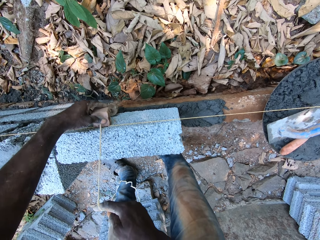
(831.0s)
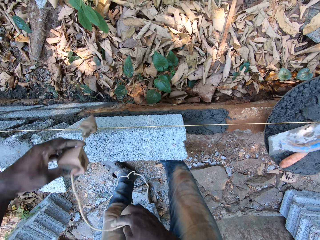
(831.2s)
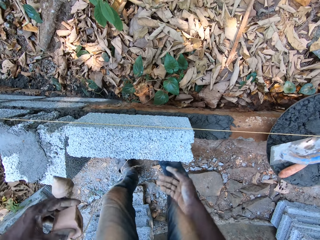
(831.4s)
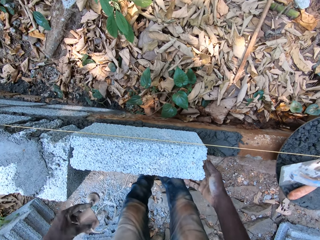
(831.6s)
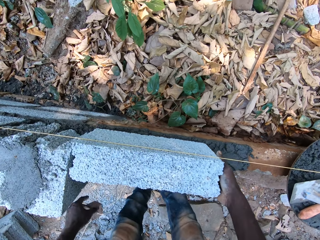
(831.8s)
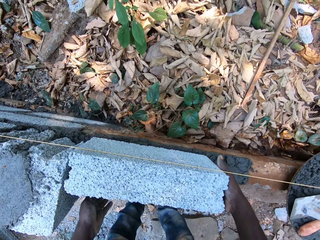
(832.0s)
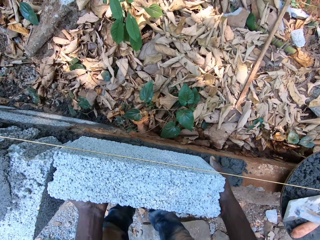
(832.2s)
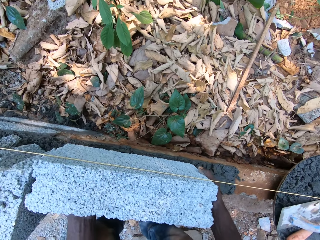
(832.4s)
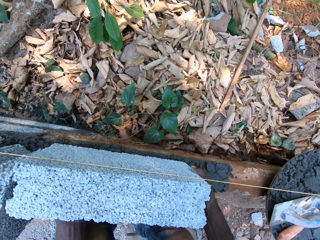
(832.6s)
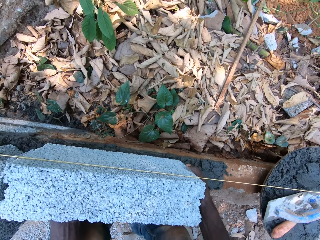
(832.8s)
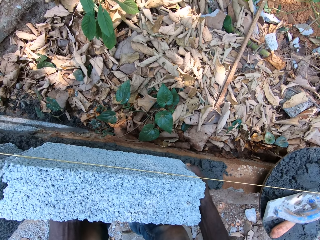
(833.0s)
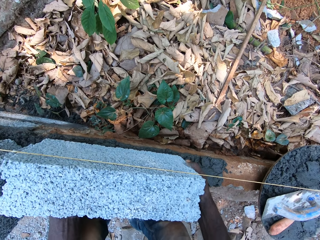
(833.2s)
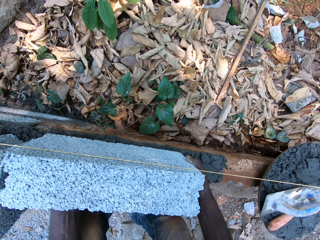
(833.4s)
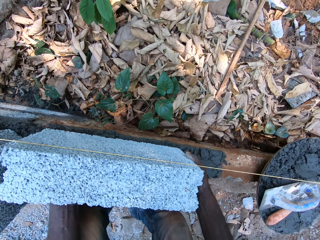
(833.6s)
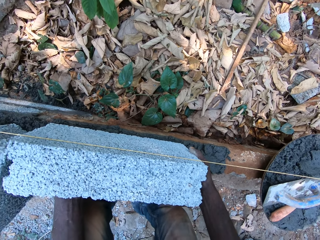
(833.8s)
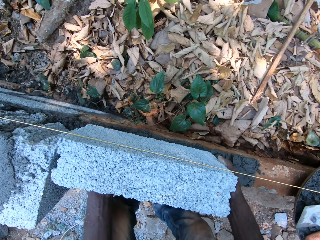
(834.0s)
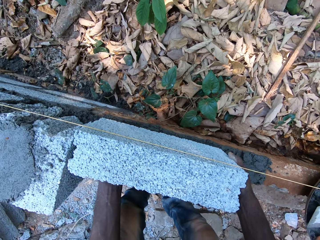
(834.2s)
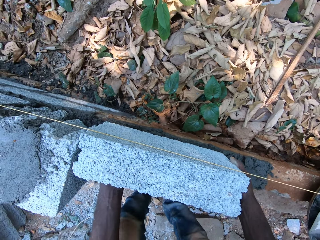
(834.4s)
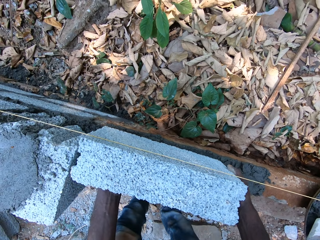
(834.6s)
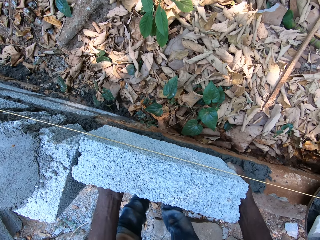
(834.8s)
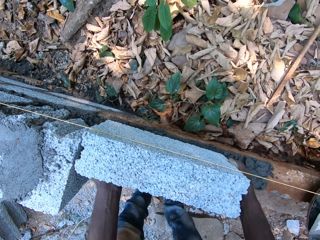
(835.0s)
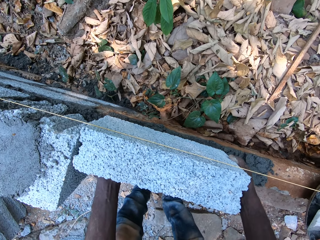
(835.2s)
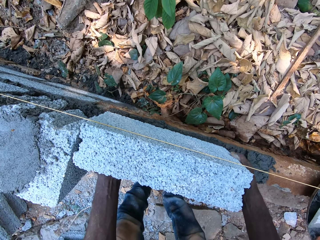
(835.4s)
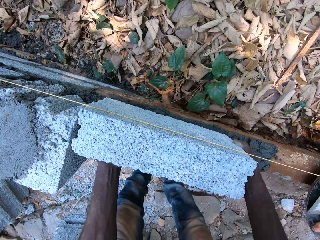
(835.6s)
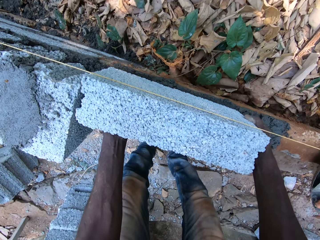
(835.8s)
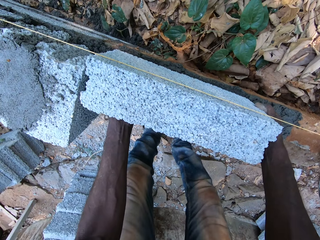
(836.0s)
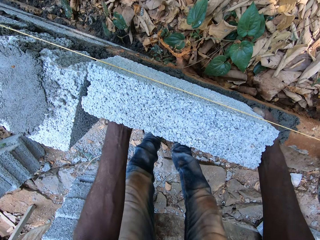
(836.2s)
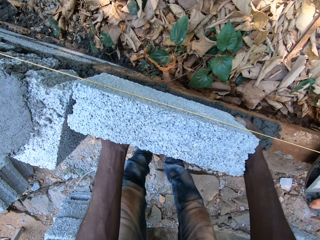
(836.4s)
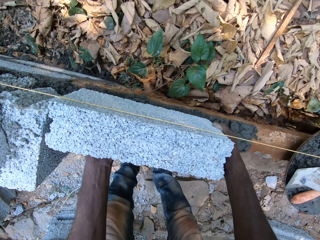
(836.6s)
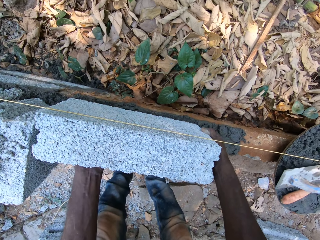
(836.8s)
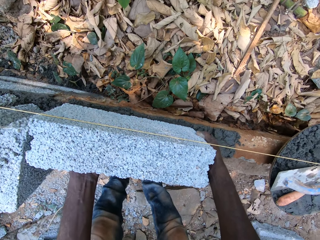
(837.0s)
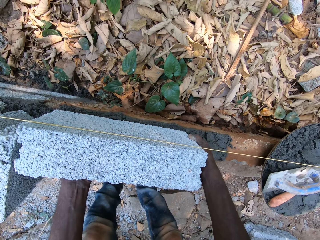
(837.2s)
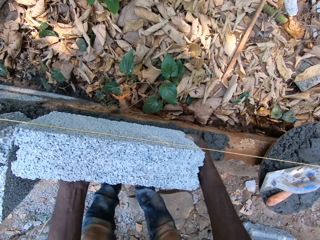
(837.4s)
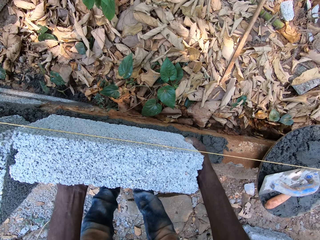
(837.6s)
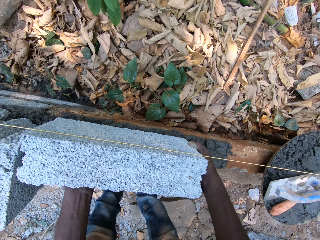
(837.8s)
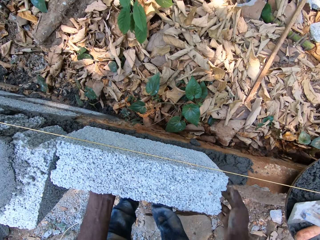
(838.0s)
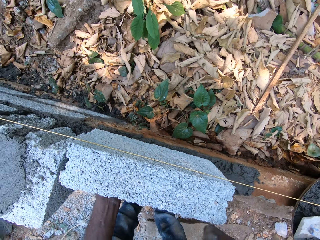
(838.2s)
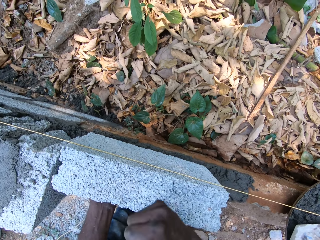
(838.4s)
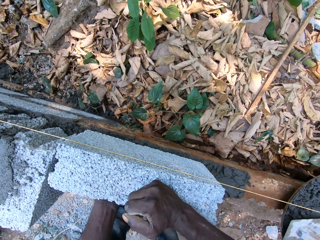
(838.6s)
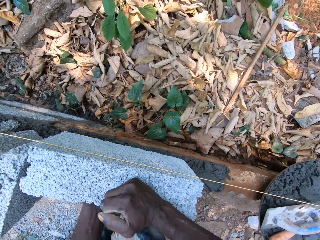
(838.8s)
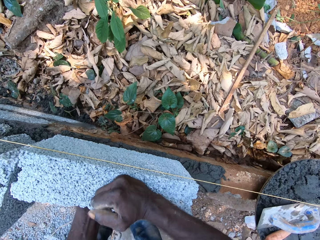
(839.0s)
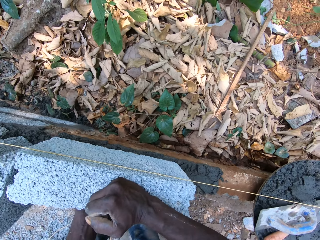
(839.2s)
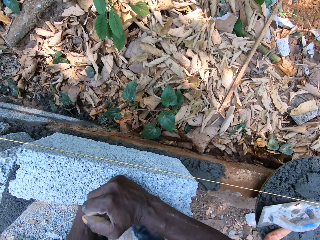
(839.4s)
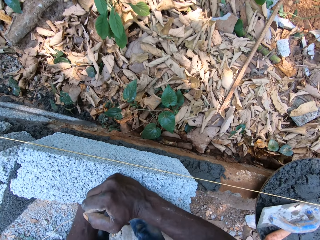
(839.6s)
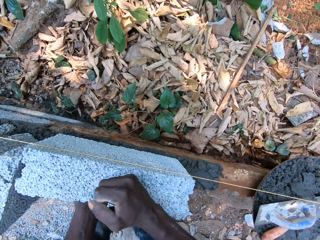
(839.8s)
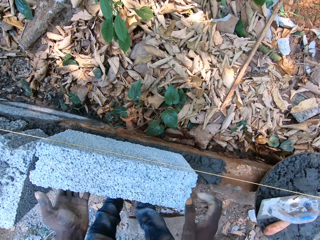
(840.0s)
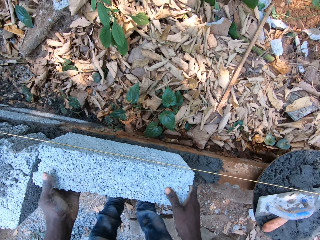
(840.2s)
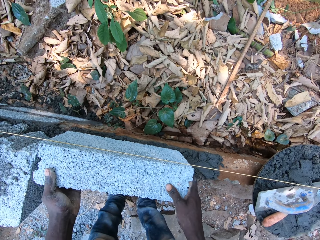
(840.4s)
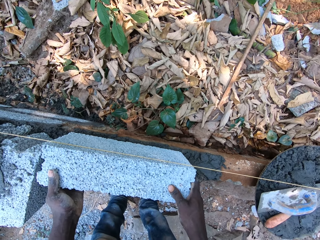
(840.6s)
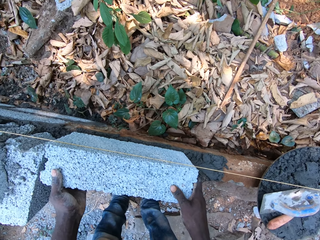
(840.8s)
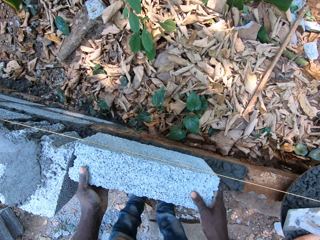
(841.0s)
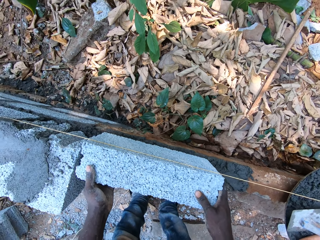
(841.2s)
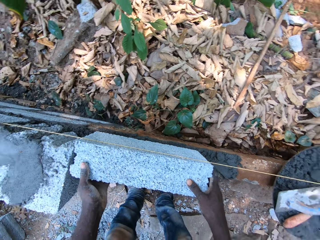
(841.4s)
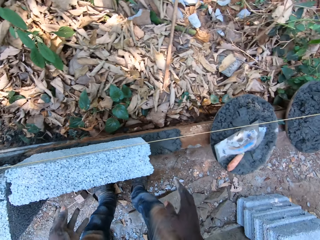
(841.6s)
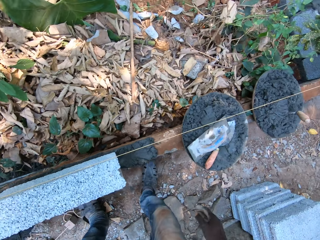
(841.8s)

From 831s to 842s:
The camera wearer drops the leveling pendulum on the ground with his left hand. He holds the brick. He adjusts the brick on the concrete with both hands. He hits the brick on the concrete with his right fist. He holds the brick on the concrete with both hands.

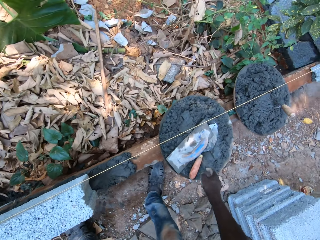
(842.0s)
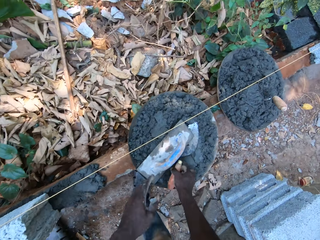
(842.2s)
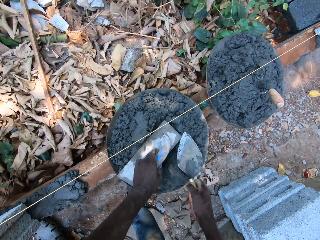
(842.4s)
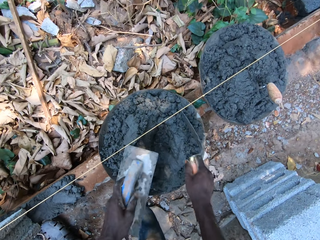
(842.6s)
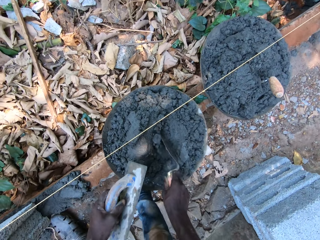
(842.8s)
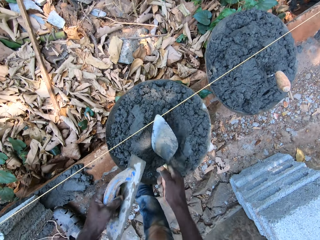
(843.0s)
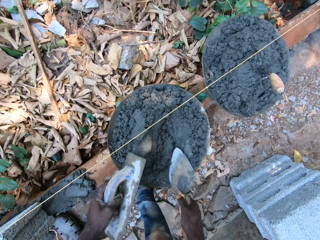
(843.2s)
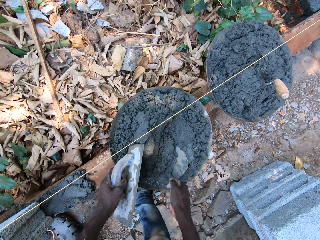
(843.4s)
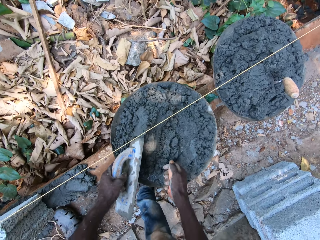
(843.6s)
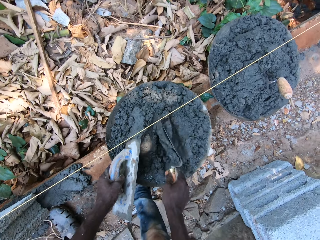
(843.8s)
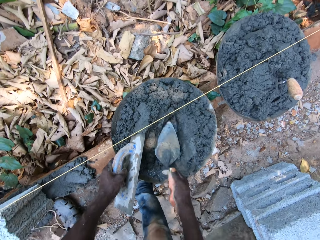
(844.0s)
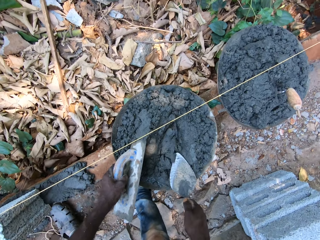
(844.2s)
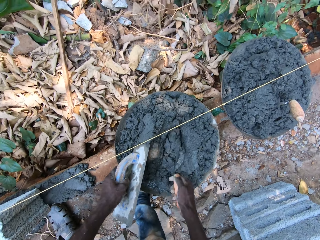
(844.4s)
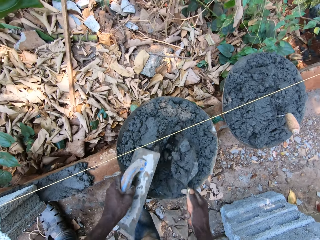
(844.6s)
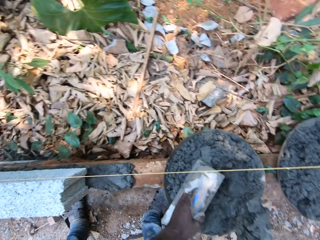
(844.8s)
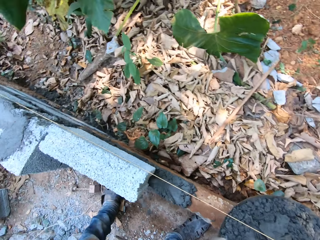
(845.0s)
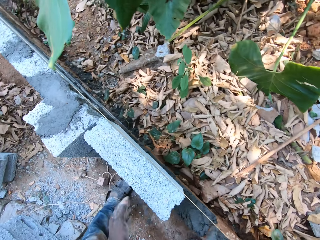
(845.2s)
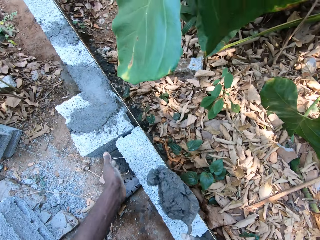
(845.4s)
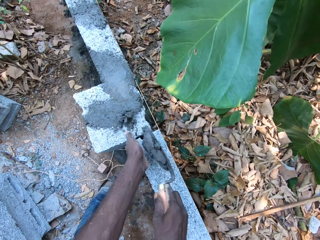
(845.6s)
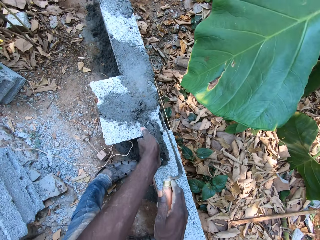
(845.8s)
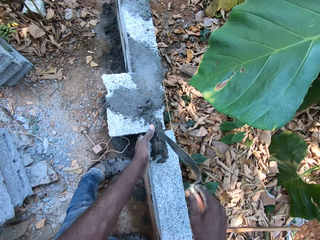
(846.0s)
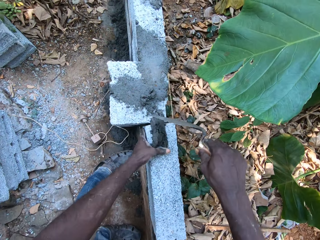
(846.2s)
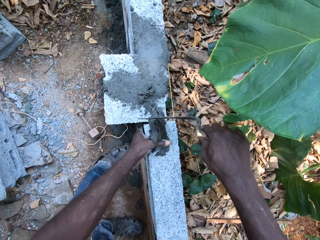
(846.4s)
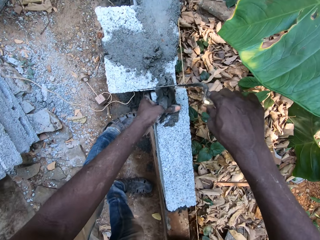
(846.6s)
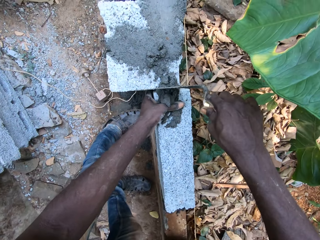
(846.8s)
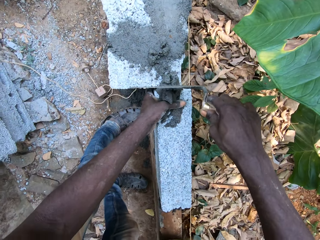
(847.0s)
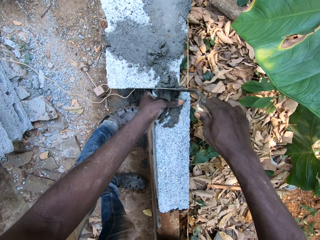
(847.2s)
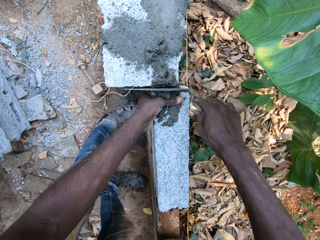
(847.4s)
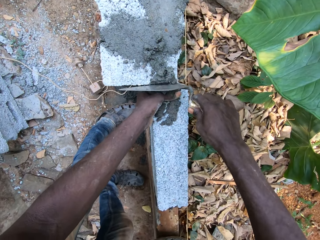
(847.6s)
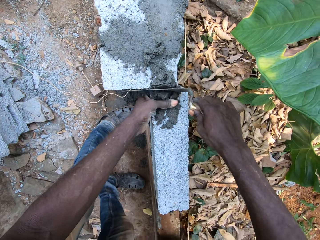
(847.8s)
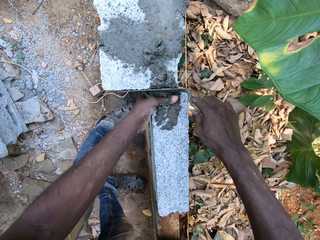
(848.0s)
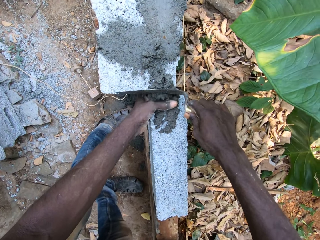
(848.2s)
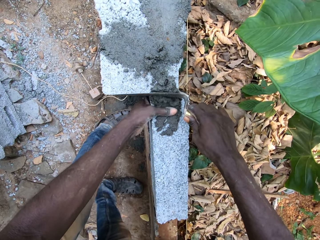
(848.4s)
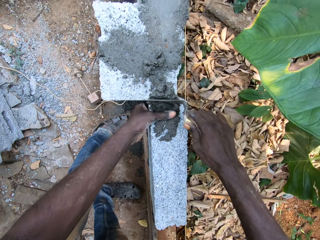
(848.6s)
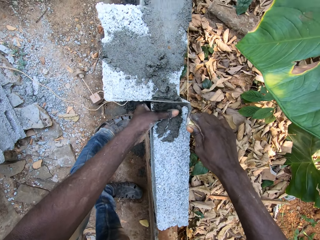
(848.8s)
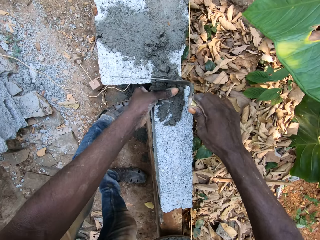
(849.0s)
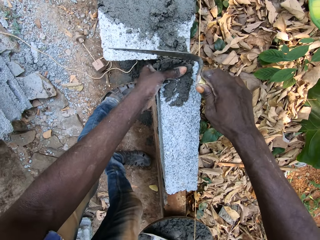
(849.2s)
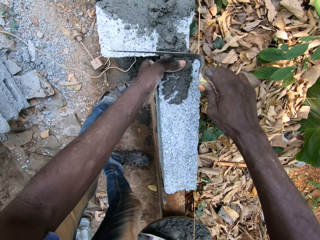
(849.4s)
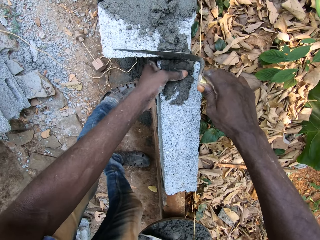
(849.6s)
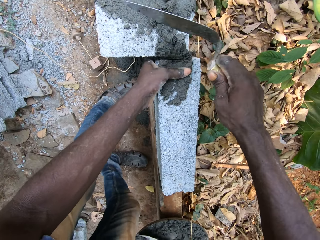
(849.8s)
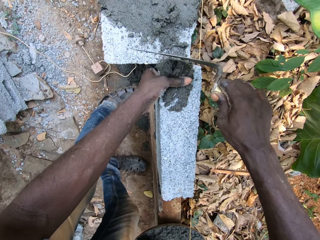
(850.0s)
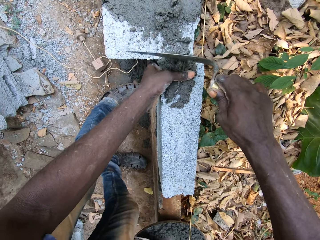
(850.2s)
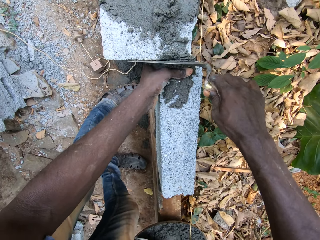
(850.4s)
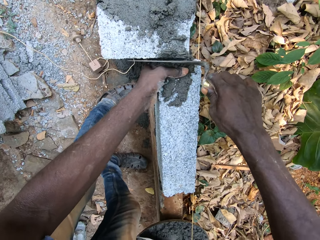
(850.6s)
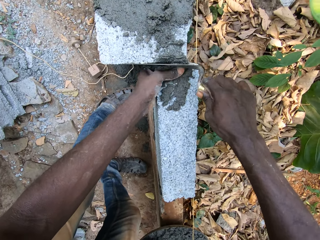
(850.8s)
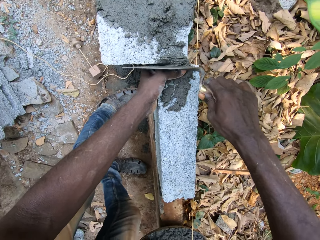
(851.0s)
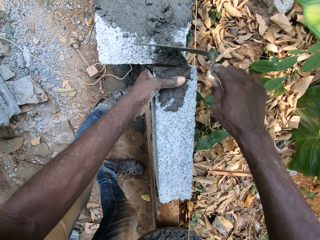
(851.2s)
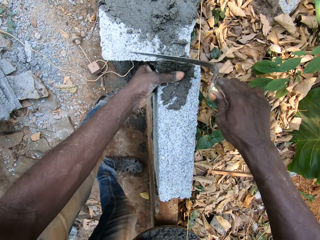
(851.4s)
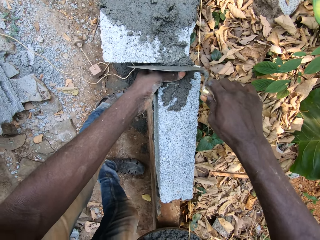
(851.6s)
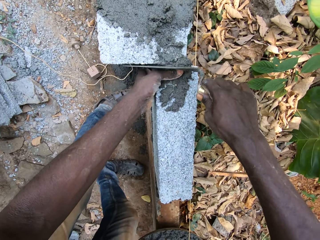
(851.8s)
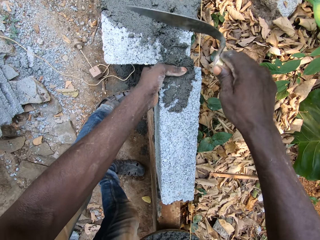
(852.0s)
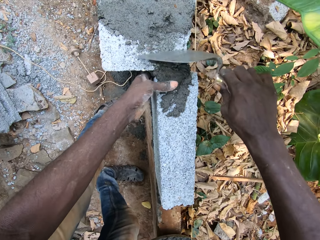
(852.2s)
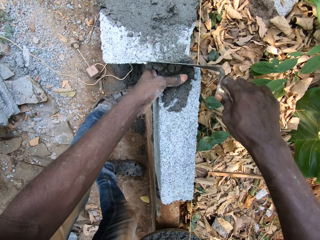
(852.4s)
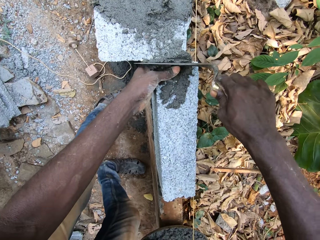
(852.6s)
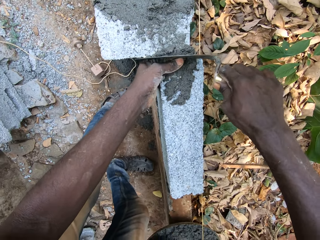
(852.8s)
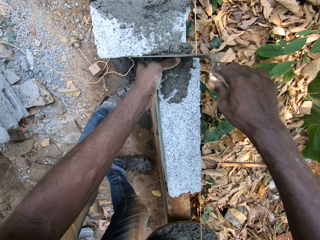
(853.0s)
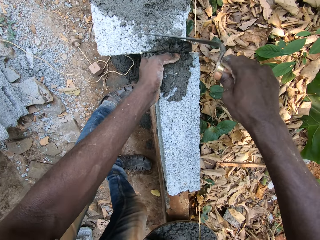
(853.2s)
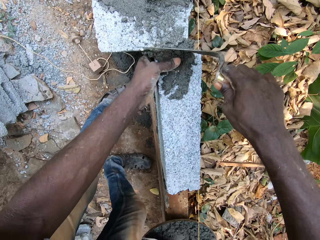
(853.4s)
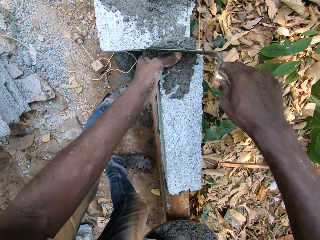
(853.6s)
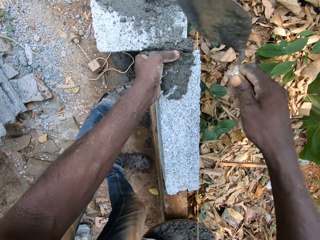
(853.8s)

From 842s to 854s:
The camera wearer picks up a hand trowel from a pan of concrete on a metal with his right hand. He picks up a plastering trowel from the pan of concrete on the metal with his right hand. He mixes the concrete in the pan with the hand trowel in his right hand. He holds the concrete trowel with the left hand. He packs some concrete from the pan with the hand trowel in his right hand. He pours the concrete on the hand trowel in between the bricks with his right hand and places his left hand beside some bricks. He pushes the concrete in between the bricks with the hand trowel in his right hand. He fixes sand on the bricks.
